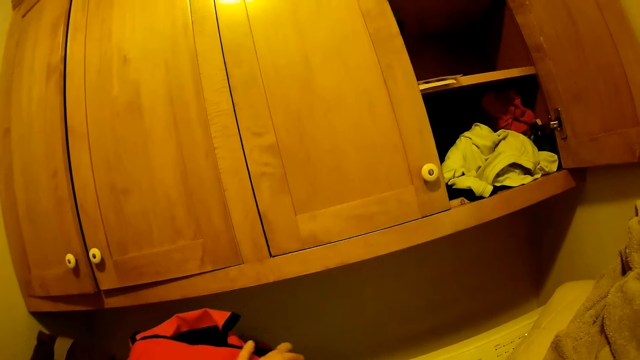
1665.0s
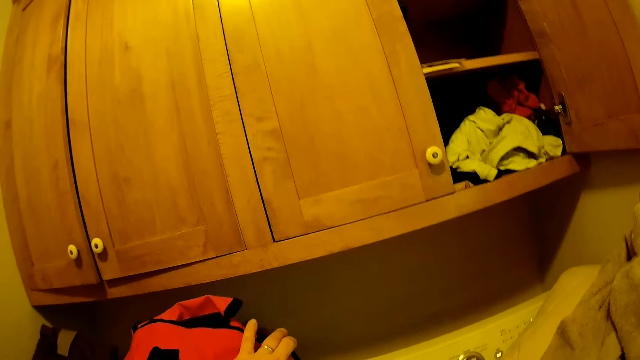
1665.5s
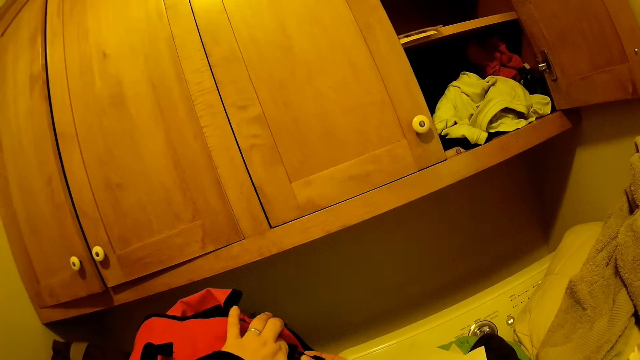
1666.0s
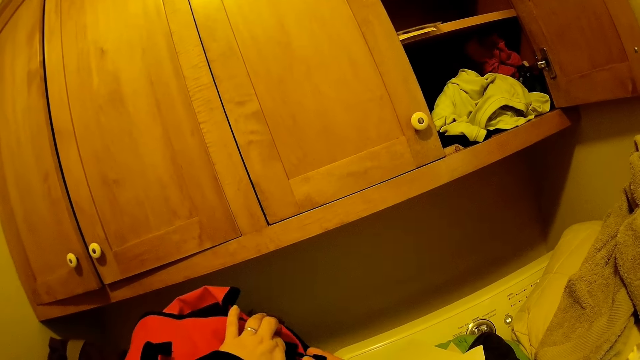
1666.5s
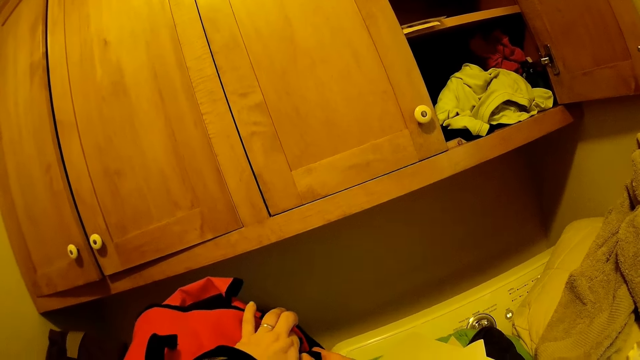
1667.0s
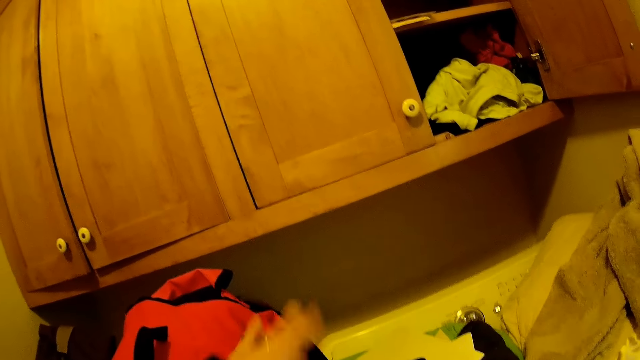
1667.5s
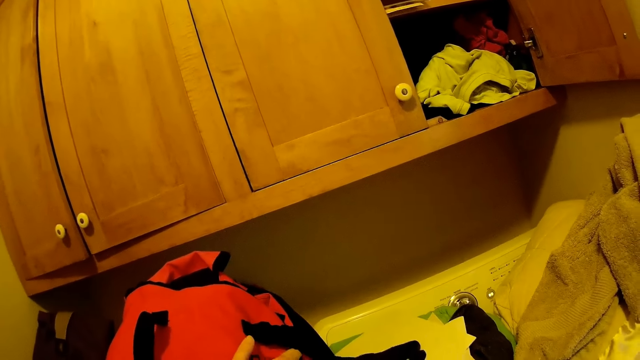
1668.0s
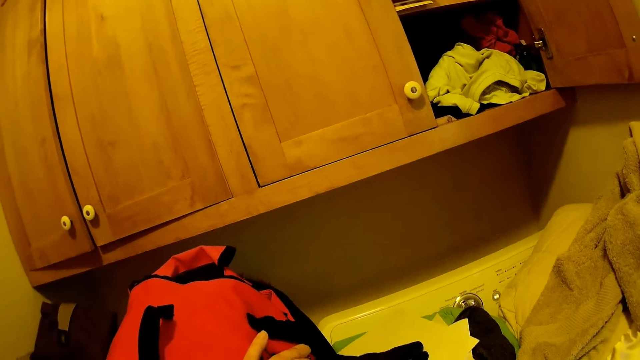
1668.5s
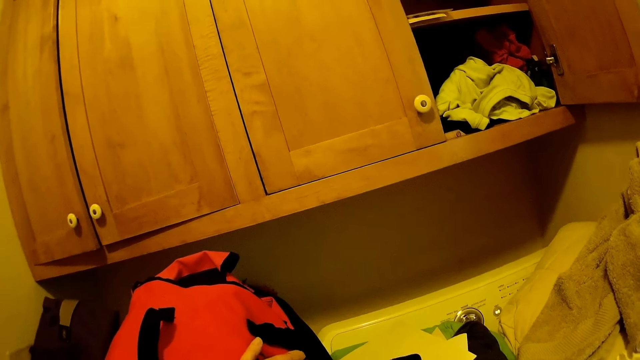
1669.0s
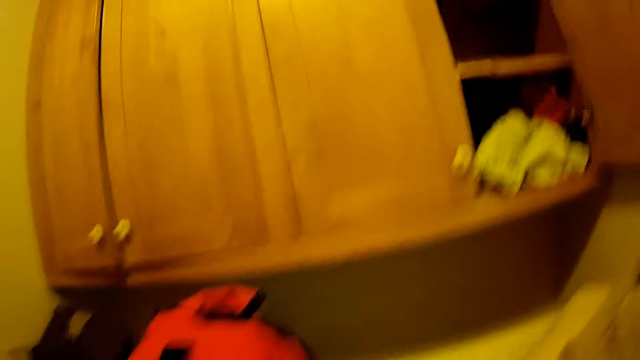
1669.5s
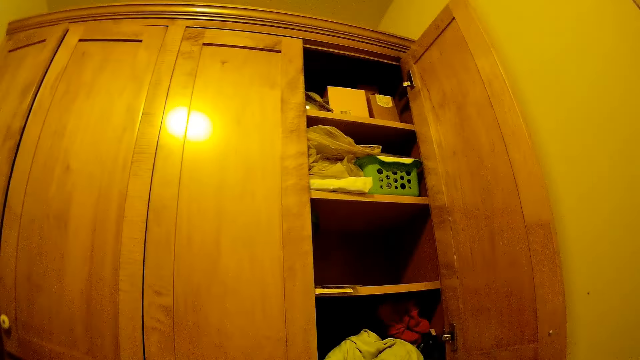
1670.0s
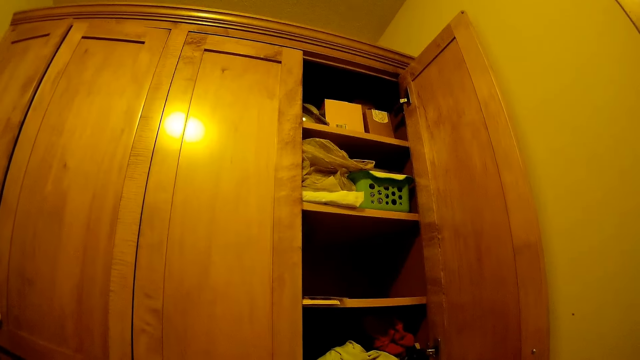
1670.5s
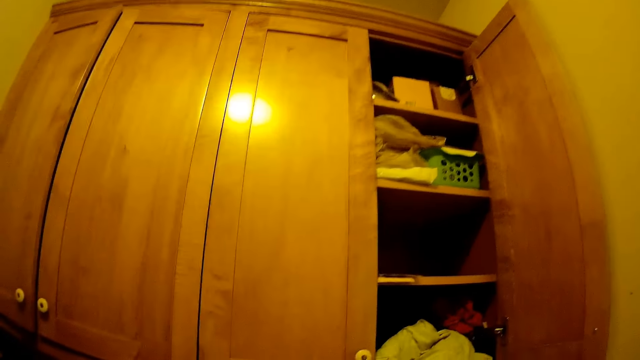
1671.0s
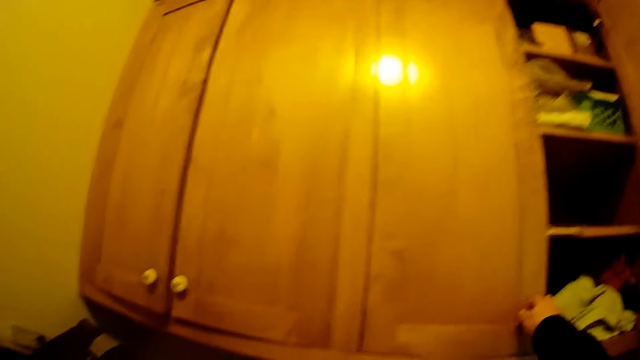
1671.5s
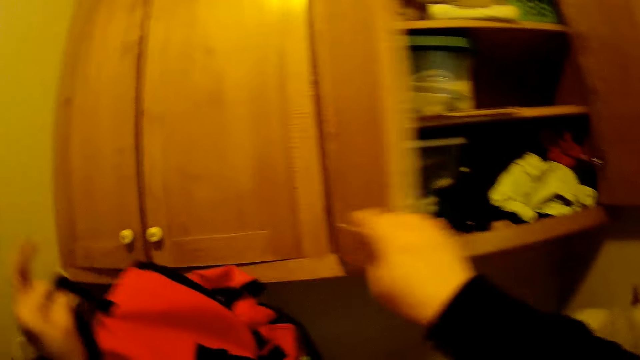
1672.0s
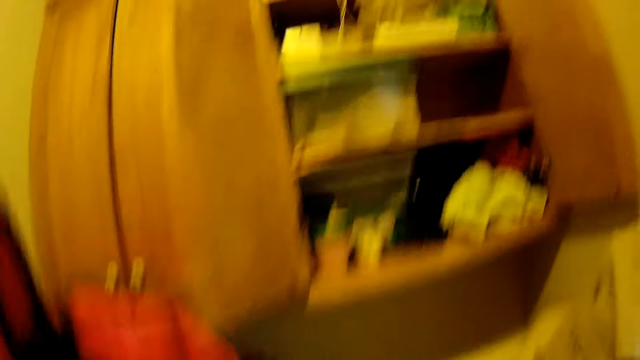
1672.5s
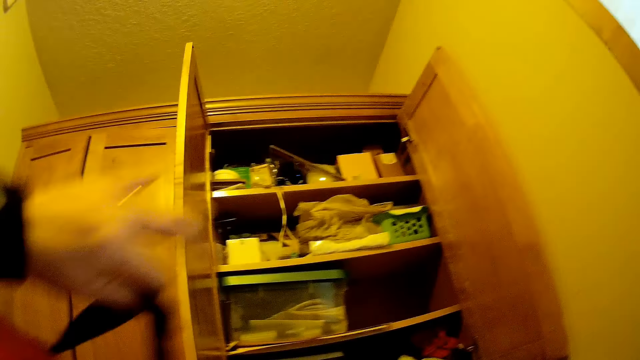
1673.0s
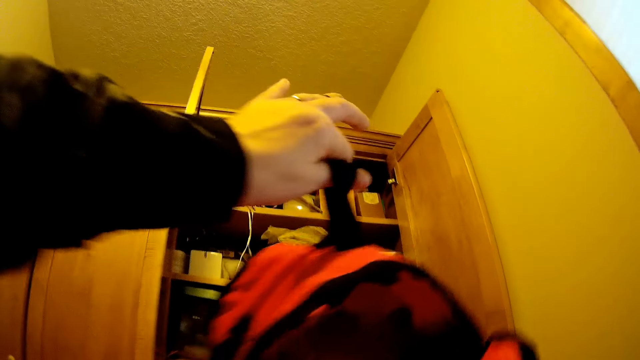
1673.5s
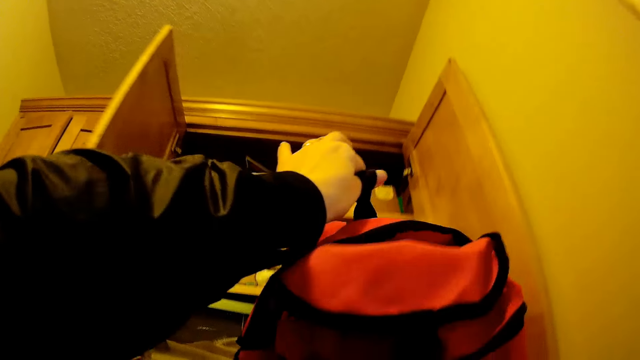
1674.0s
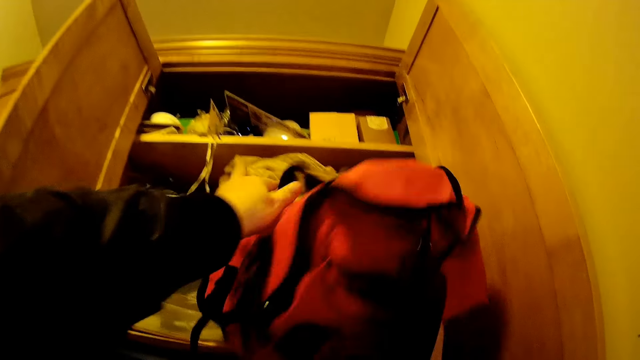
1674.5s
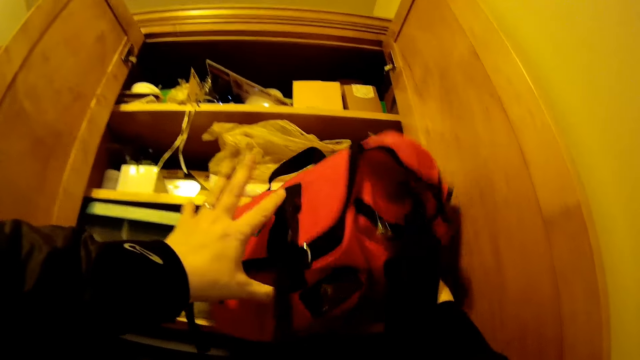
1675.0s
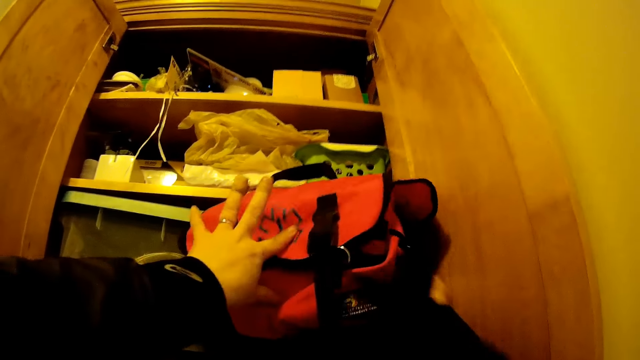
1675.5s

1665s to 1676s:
The camera wearer opens the cabinet door with a hand. They place the bag in the cabinet with hands.
